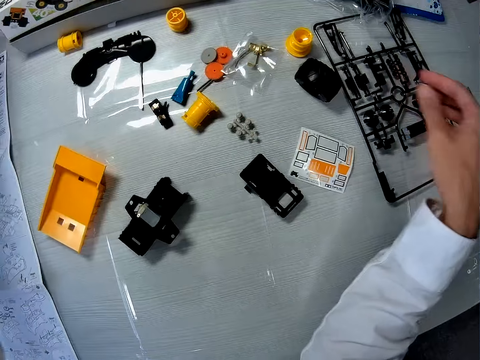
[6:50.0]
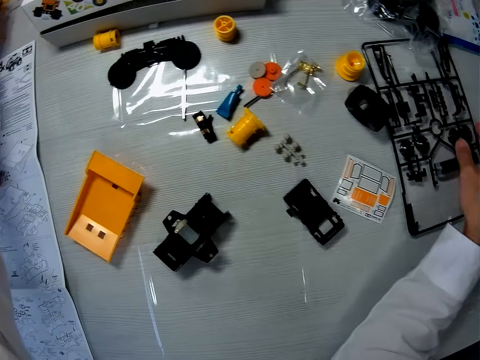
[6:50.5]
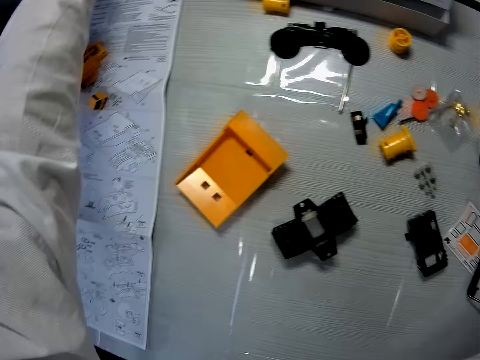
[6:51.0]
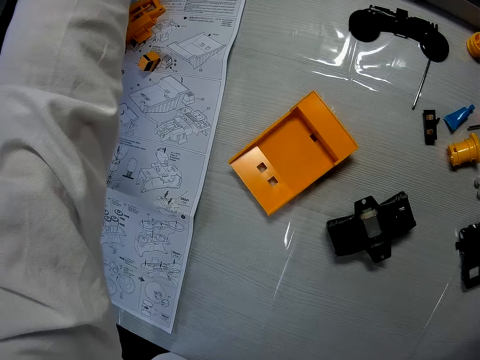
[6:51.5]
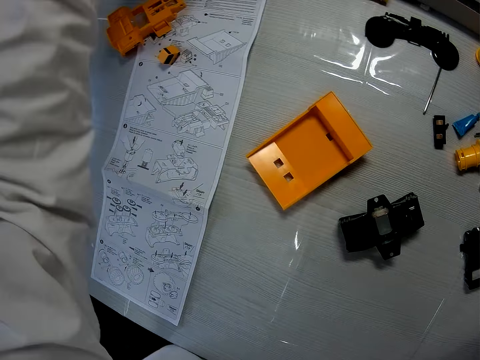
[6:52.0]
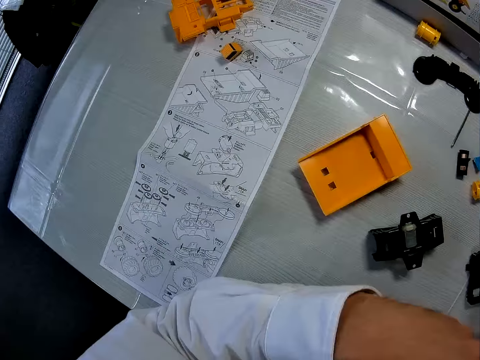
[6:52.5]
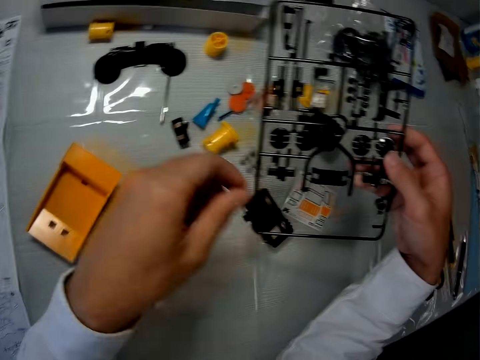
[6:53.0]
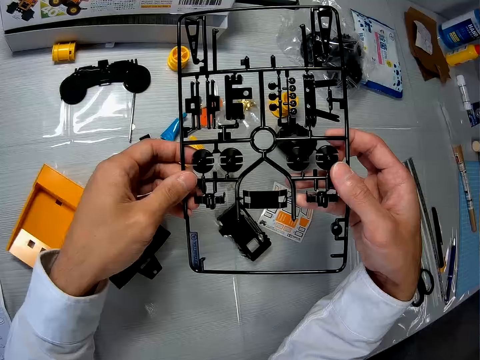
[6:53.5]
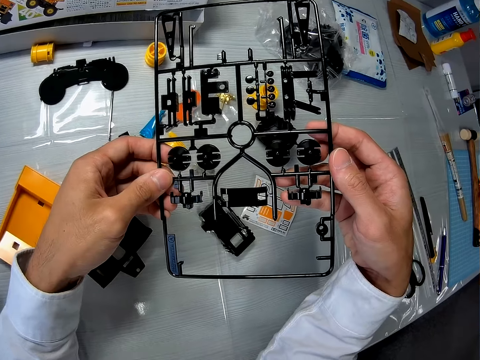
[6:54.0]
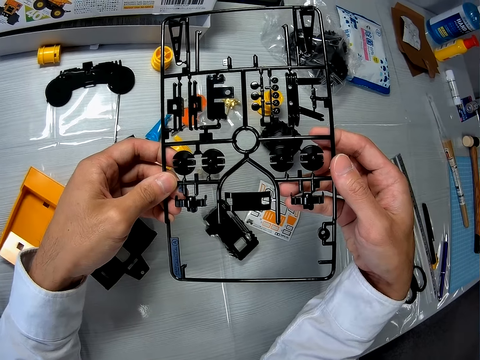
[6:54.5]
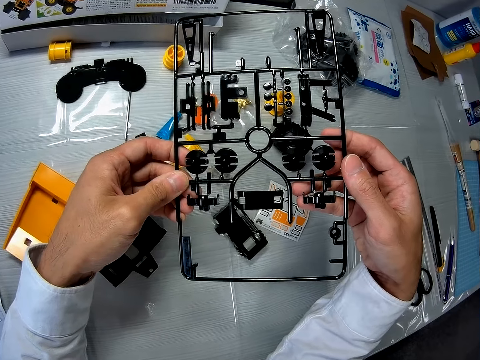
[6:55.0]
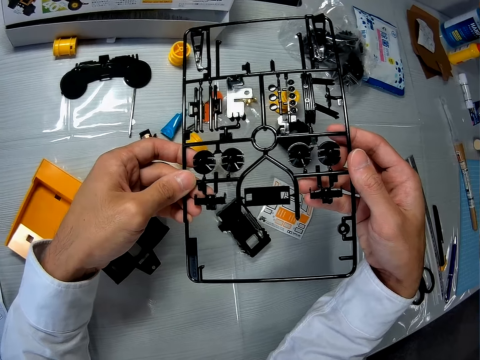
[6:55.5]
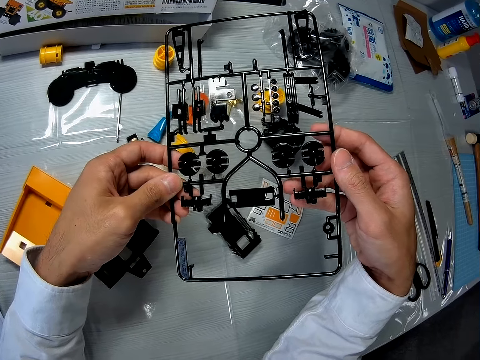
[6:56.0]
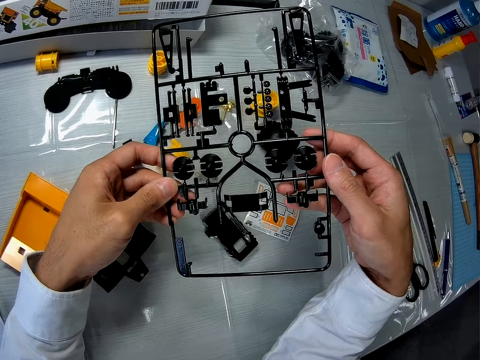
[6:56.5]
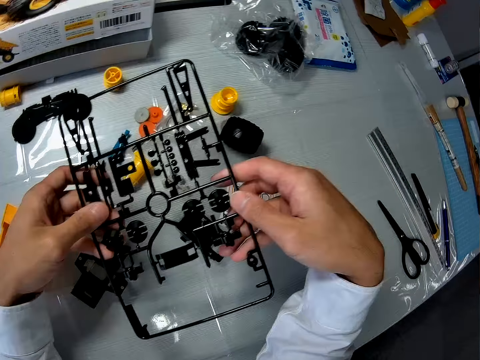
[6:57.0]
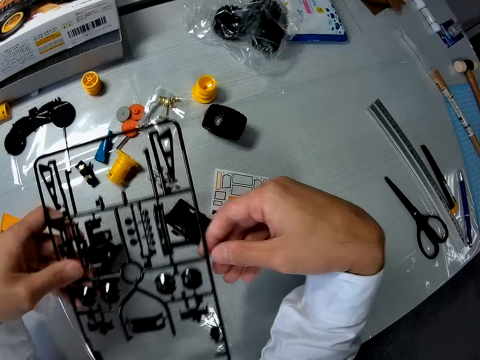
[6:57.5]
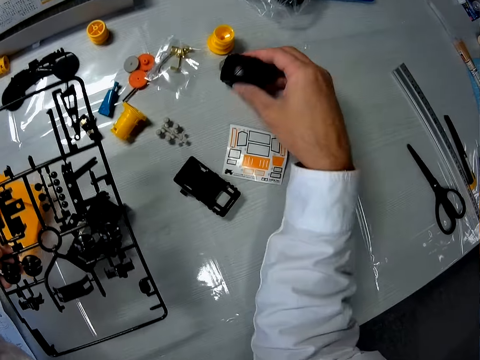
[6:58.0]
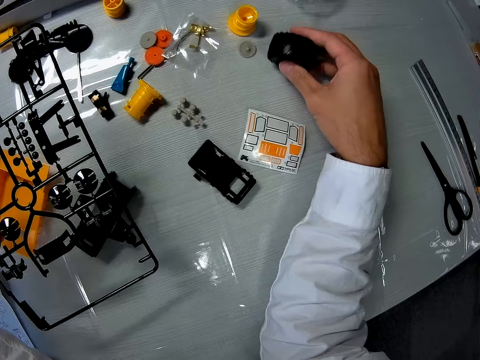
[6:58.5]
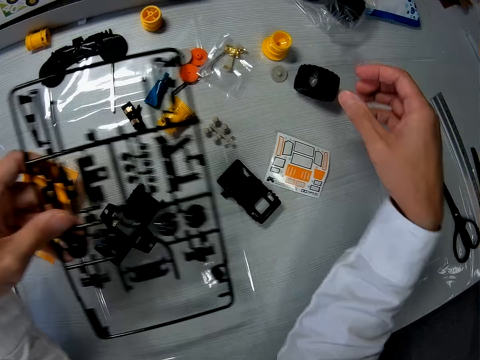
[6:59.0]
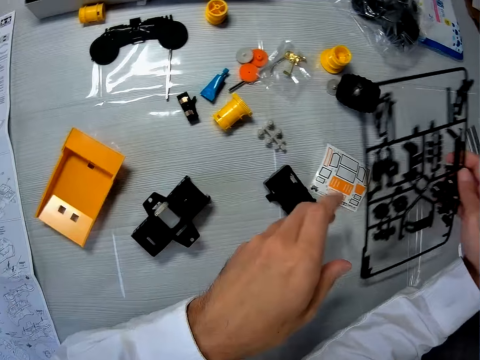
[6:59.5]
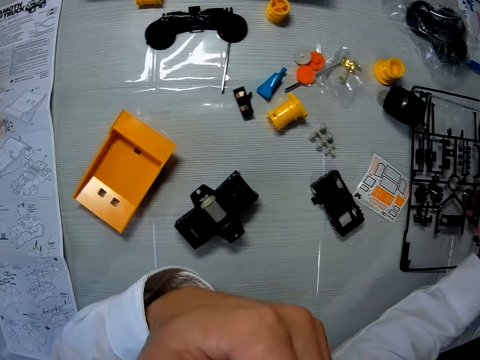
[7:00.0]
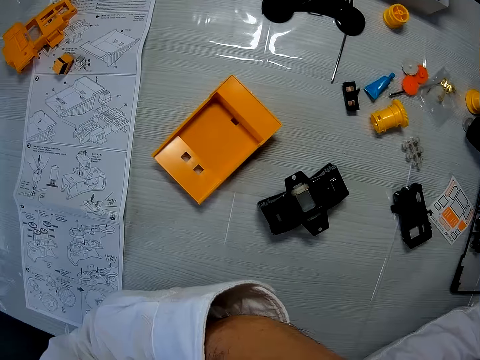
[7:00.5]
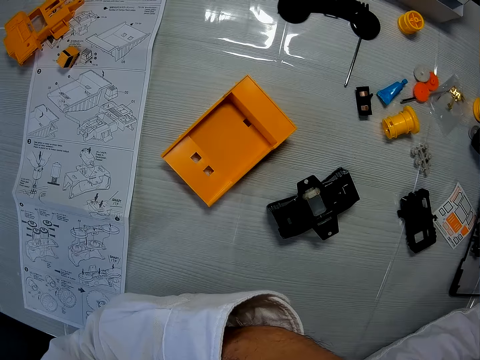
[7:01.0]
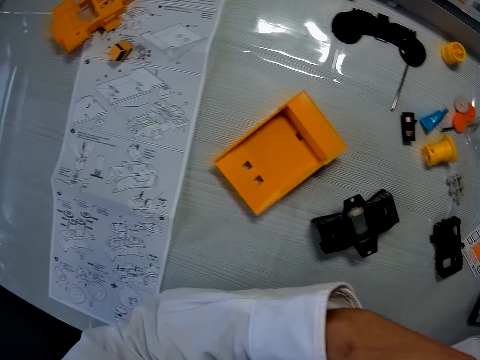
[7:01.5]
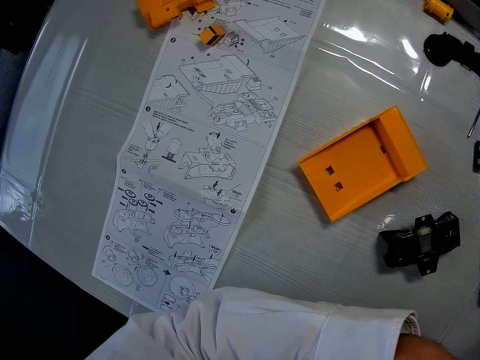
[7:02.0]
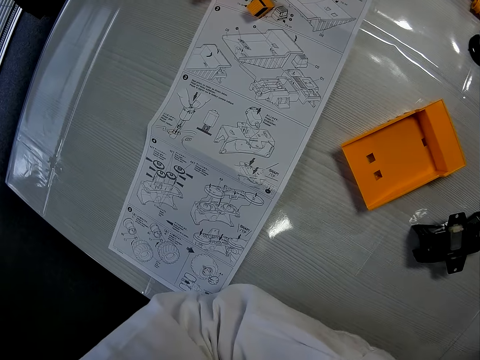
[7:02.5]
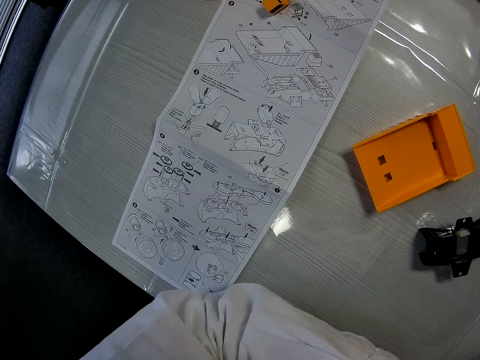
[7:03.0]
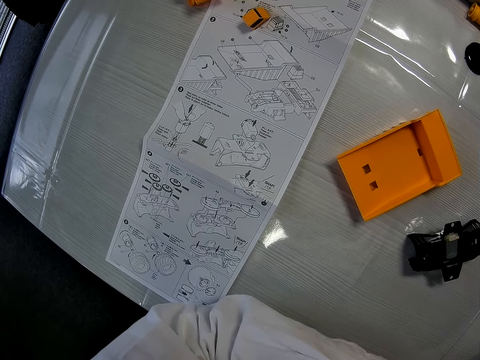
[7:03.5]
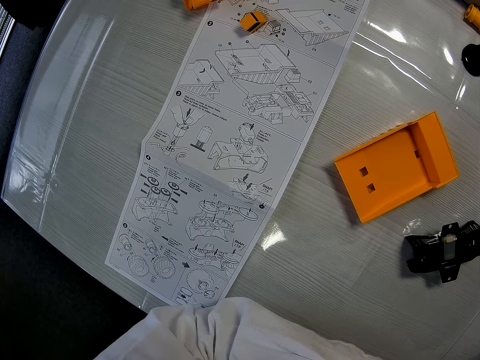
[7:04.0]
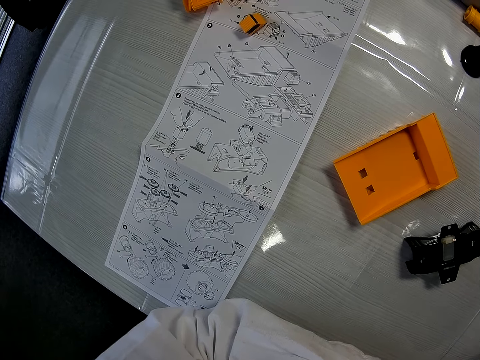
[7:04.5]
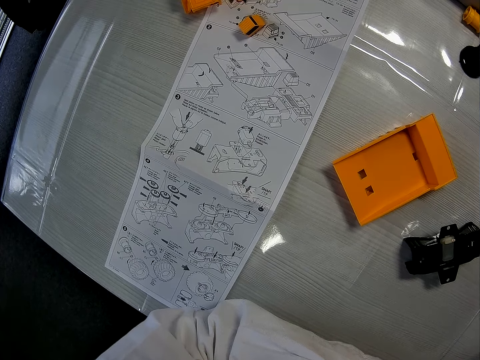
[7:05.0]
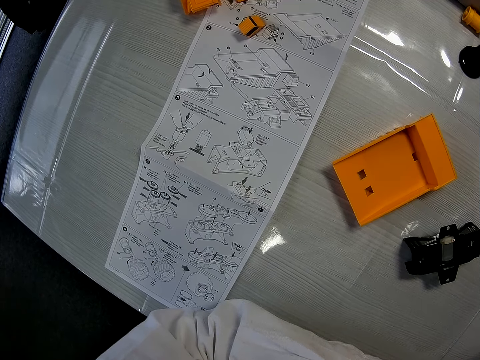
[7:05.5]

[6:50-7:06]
The camera wearer places a dismantled part of a toy car on a table. He moves a camera. He picks up a sheet on the table with his right hand. He picks up another dismantled part of the toy car. He holds the dismantled part of the toy car. He moves the camera. He switches the sheet to his left hand. He holds the dismantled part of the toy car with one hand. He picks up another dismantled part of the toy car. He moves the toy car's tire on the table. He places the dismantled part of the toy car. He switches the sheet to his right hand. He holds the dismantled part of the toy car. He drops the sheet on the table. He places the dismantled part of the toy car on the table. He moves the camera. He moves his hand.

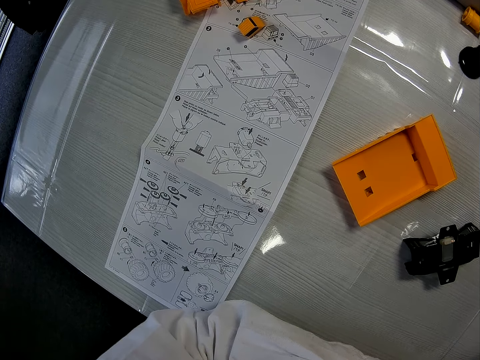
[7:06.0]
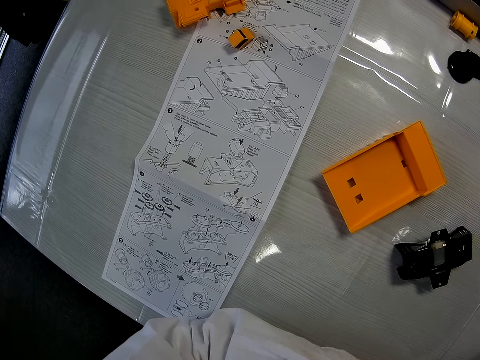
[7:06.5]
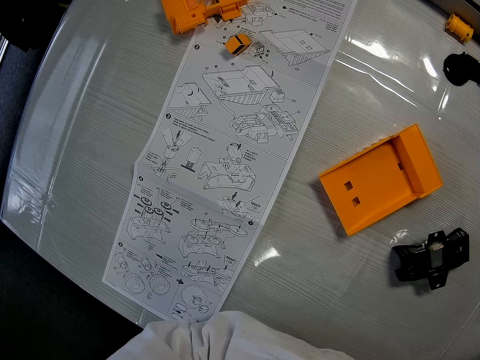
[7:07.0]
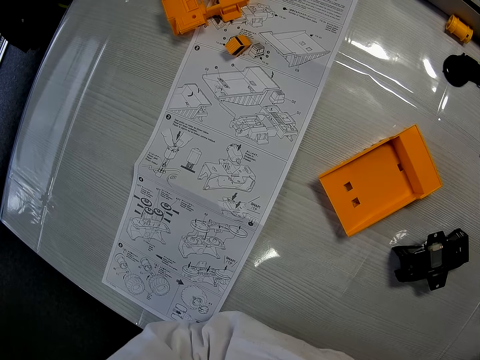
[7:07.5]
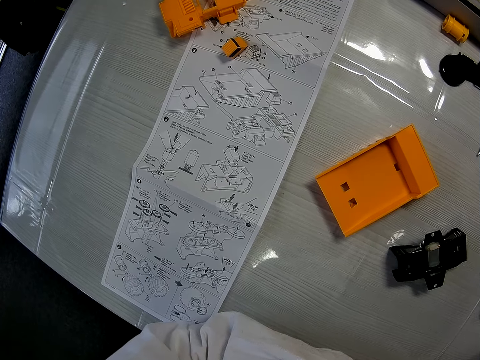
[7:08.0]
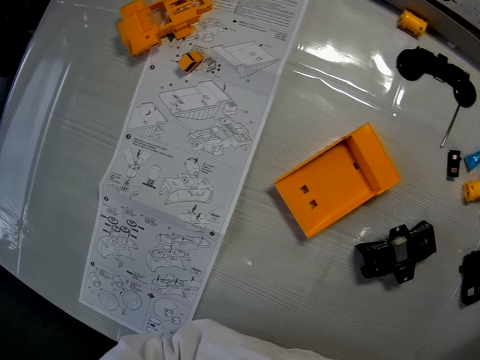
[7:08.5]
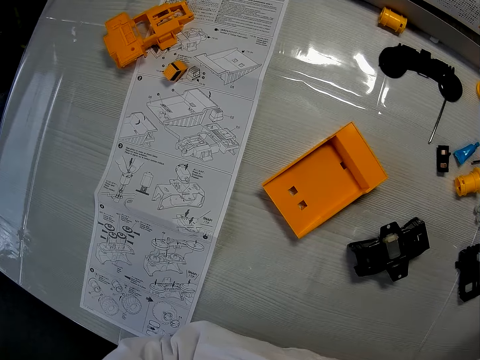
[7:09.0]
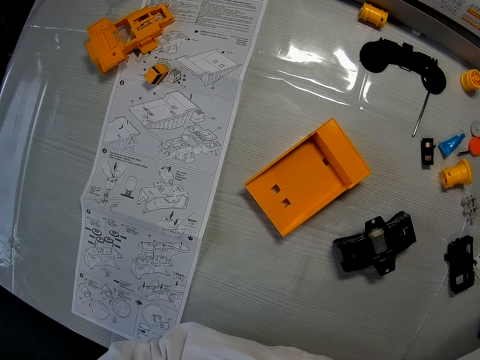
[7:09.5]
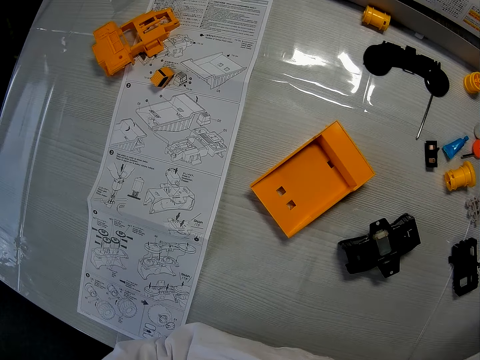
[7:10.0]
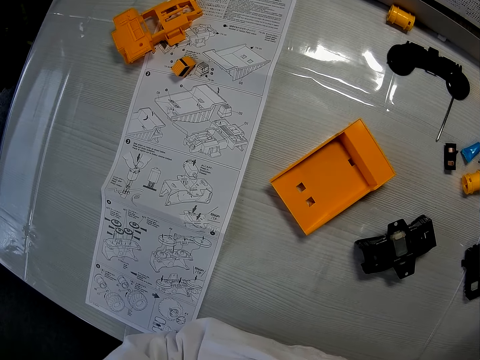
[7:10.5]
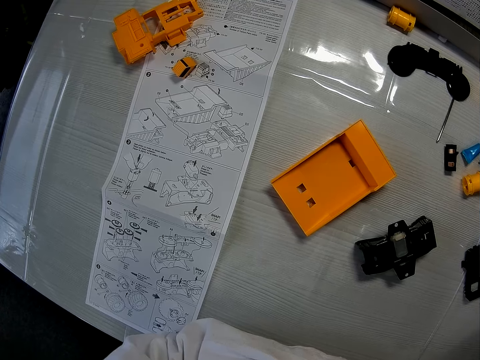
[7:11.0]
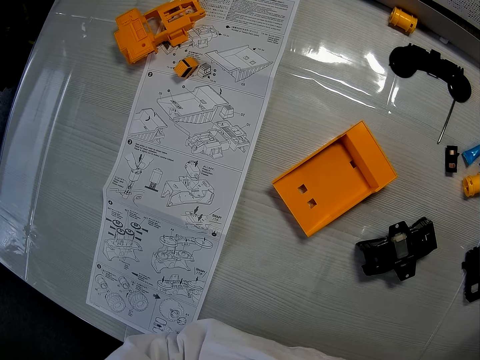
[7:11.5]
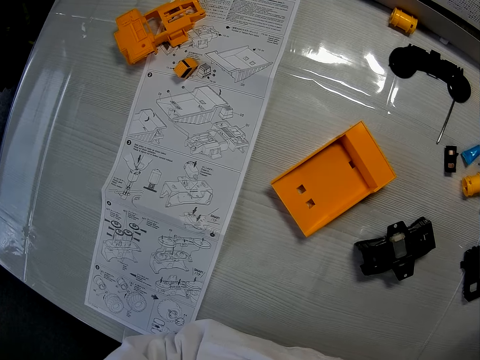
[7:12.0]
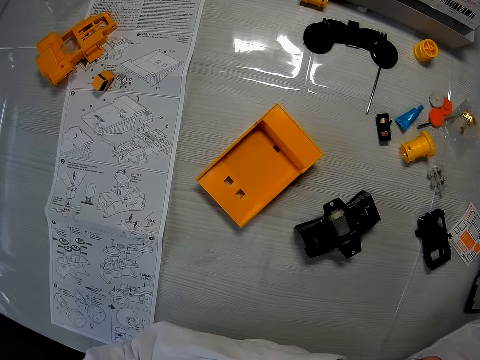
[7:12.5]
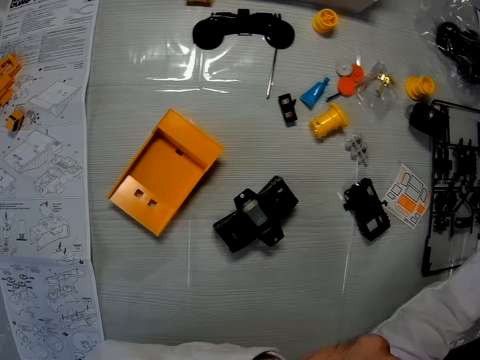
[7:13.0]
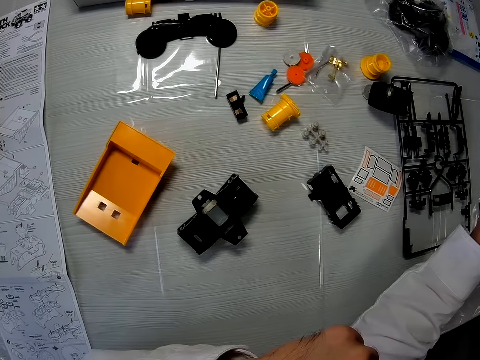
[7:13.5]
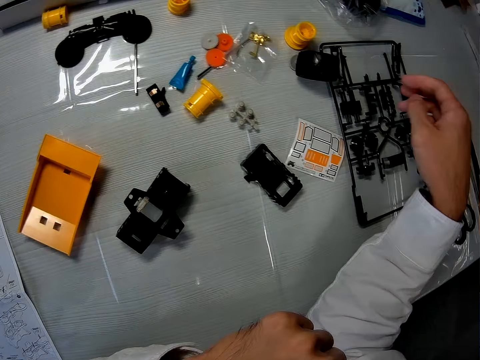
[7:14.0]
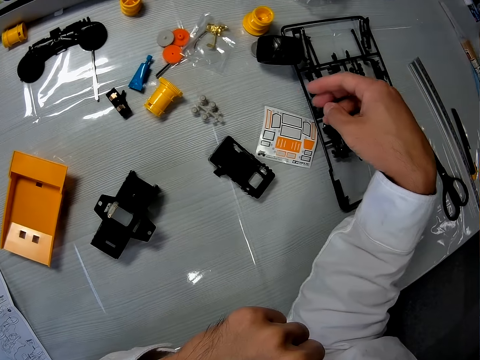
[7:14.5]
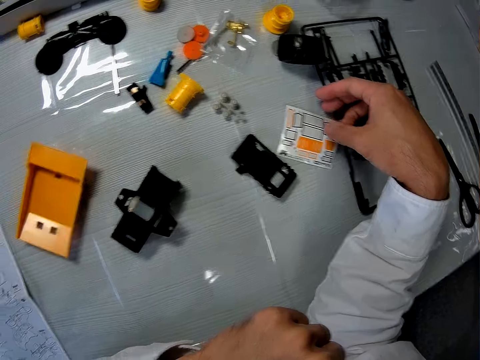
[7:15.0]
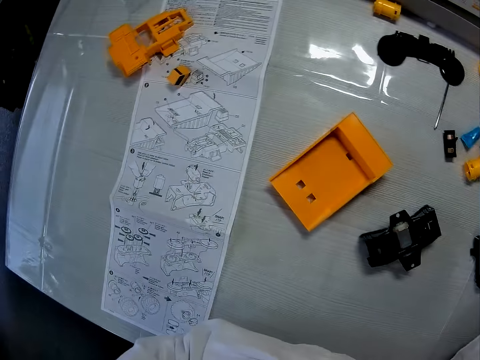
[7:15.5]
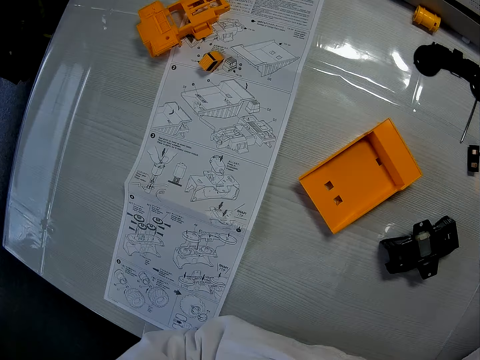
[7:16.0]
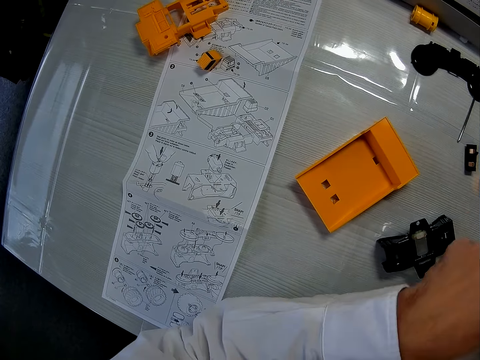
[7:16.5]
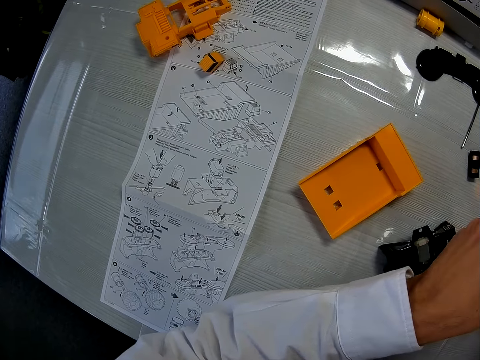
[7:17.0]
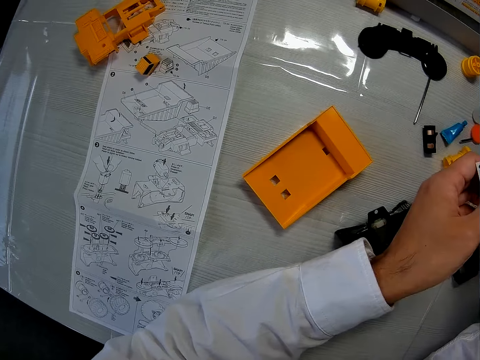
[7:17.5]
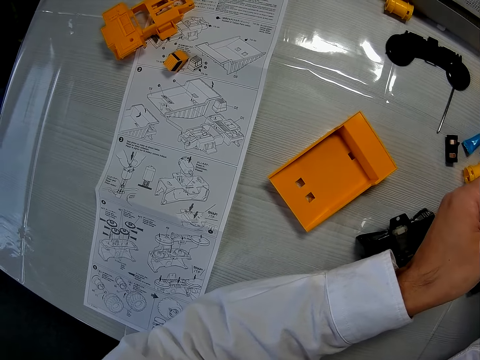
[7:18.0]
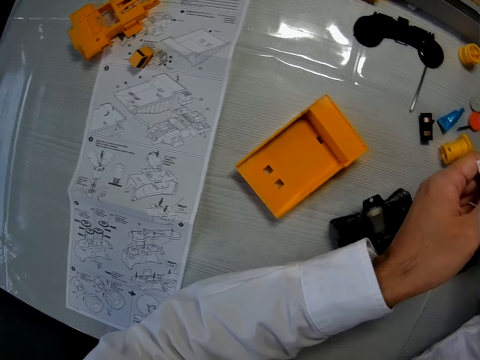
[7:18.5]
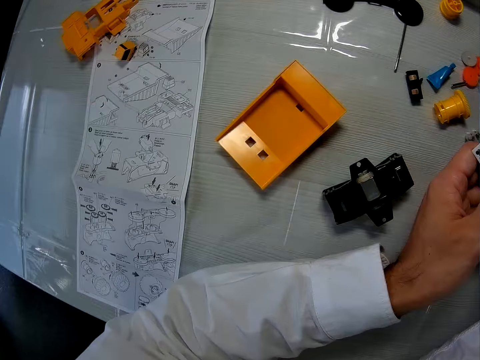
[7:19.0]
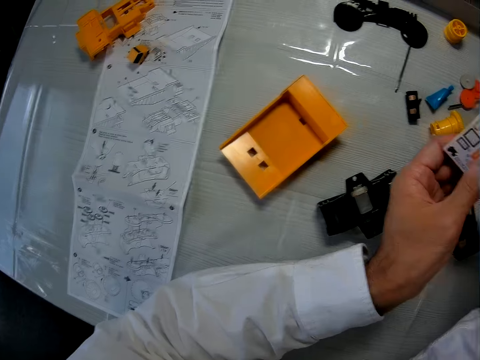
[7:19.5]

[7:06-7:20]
The camera wearer moves a camera. He picks up the sticker paper on the table. He holds the sticker paper with his hands. He moves the camera.
